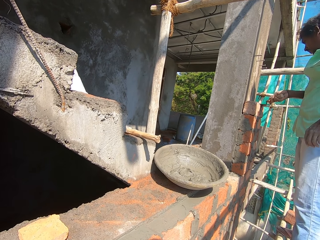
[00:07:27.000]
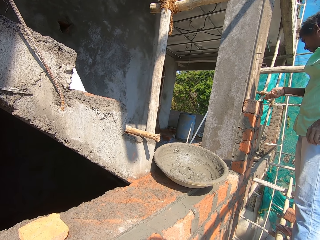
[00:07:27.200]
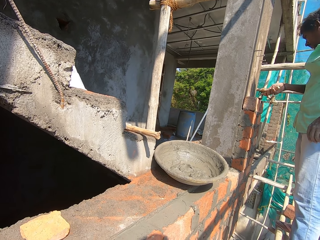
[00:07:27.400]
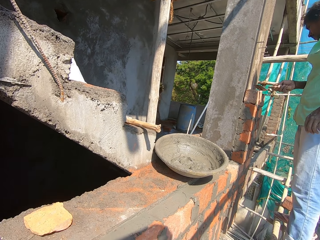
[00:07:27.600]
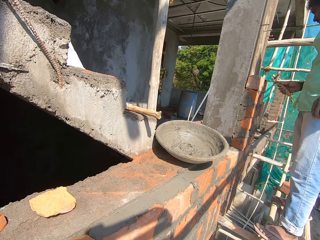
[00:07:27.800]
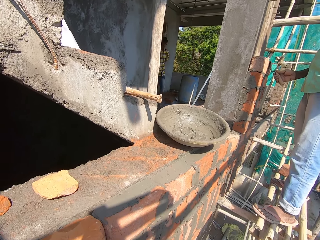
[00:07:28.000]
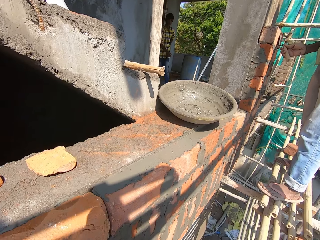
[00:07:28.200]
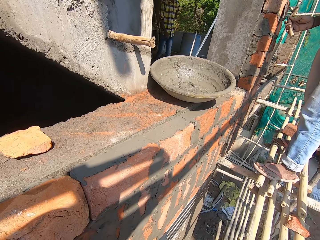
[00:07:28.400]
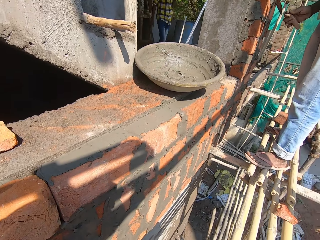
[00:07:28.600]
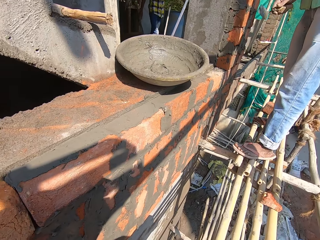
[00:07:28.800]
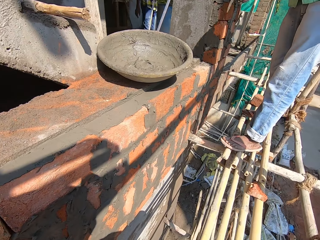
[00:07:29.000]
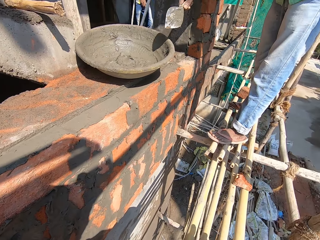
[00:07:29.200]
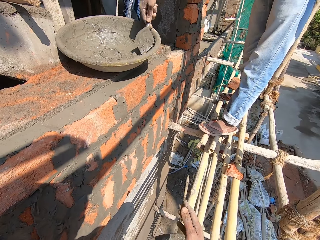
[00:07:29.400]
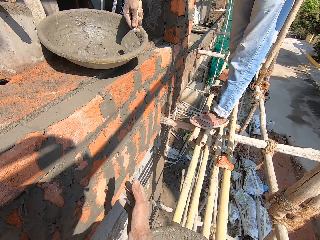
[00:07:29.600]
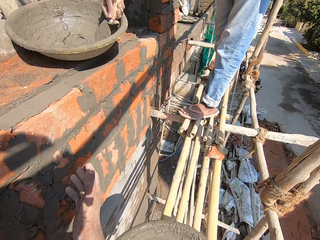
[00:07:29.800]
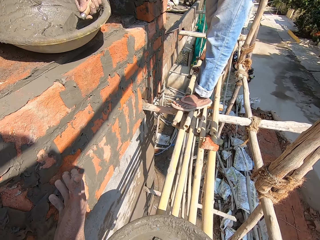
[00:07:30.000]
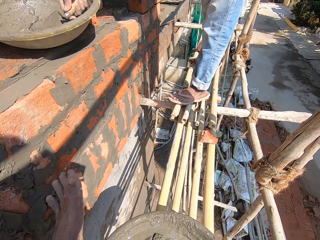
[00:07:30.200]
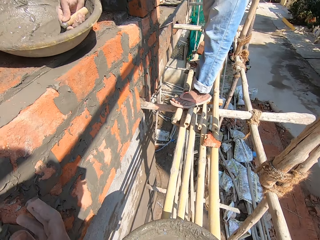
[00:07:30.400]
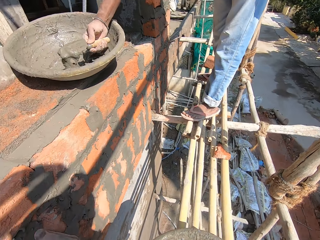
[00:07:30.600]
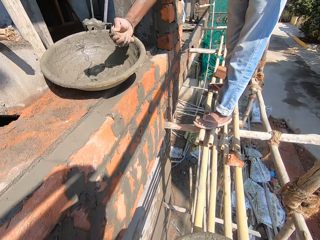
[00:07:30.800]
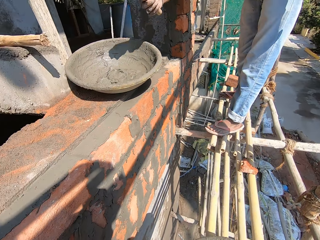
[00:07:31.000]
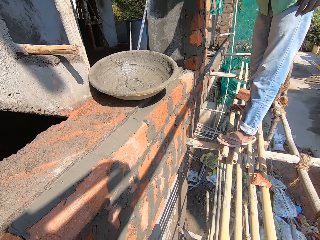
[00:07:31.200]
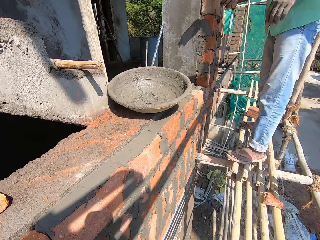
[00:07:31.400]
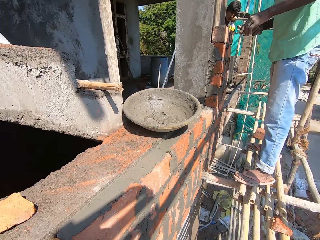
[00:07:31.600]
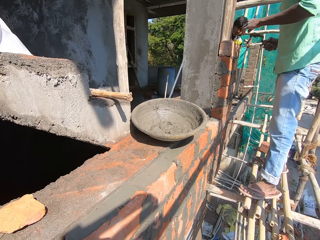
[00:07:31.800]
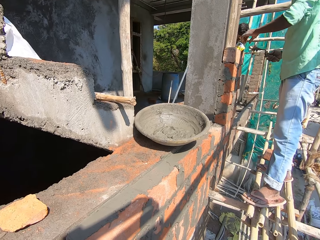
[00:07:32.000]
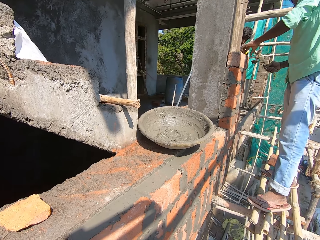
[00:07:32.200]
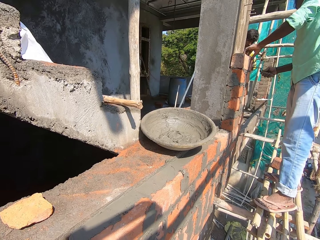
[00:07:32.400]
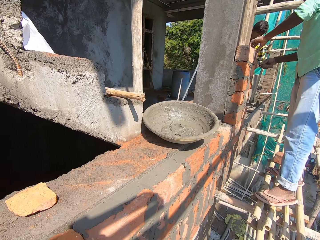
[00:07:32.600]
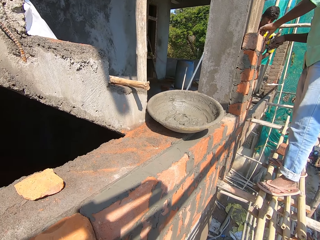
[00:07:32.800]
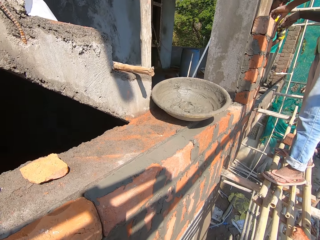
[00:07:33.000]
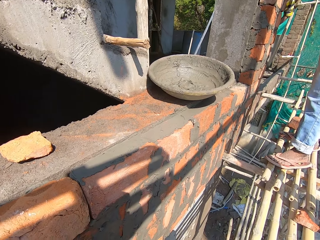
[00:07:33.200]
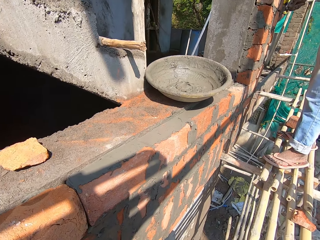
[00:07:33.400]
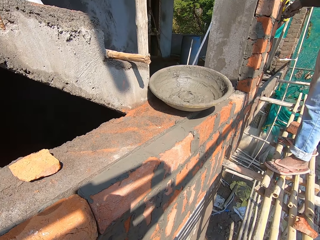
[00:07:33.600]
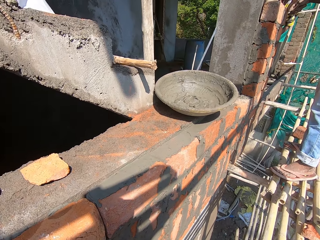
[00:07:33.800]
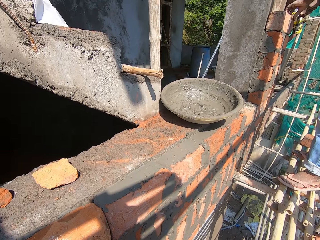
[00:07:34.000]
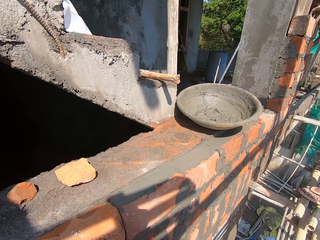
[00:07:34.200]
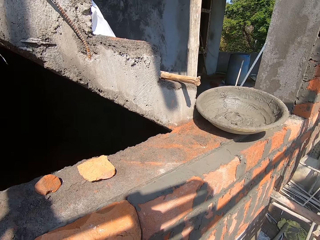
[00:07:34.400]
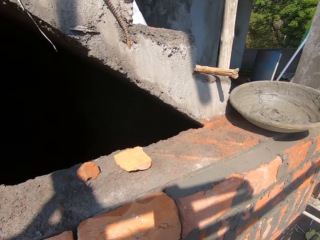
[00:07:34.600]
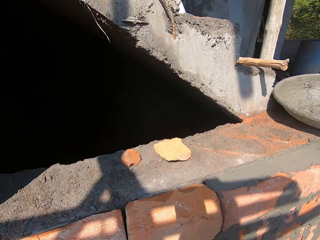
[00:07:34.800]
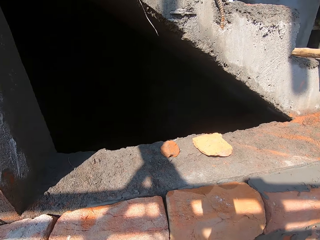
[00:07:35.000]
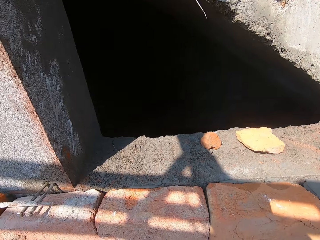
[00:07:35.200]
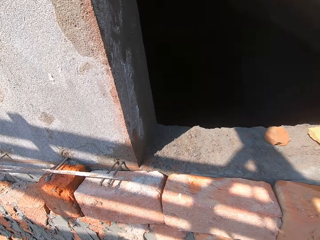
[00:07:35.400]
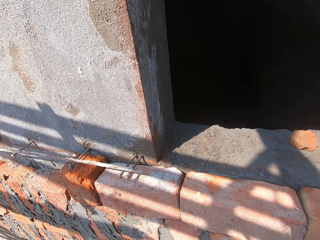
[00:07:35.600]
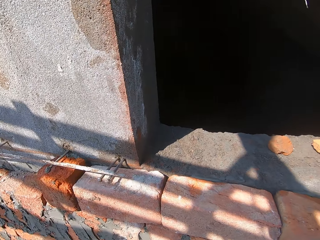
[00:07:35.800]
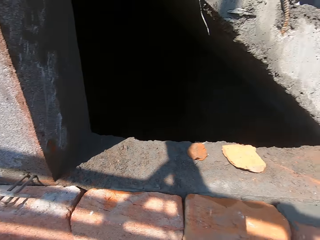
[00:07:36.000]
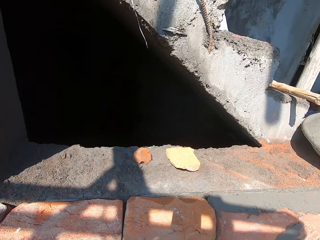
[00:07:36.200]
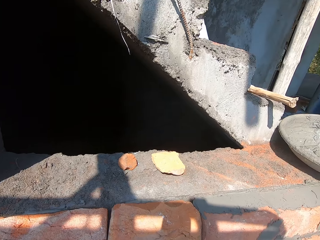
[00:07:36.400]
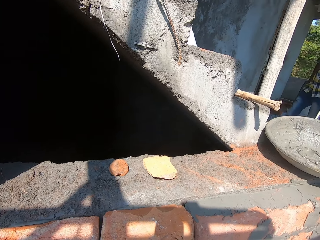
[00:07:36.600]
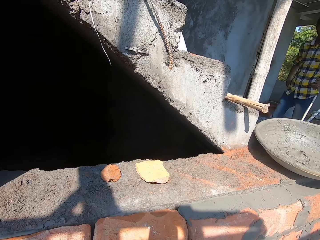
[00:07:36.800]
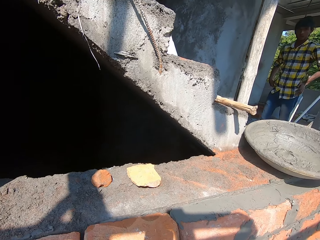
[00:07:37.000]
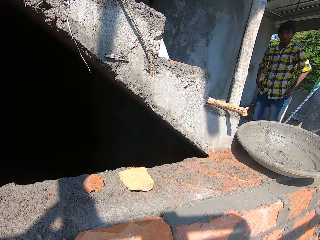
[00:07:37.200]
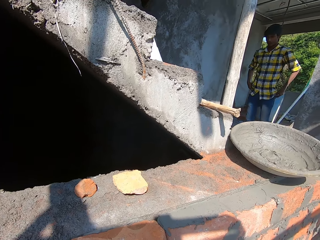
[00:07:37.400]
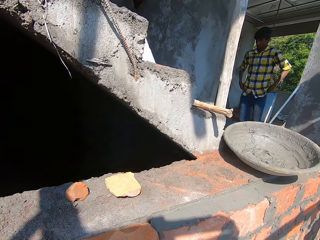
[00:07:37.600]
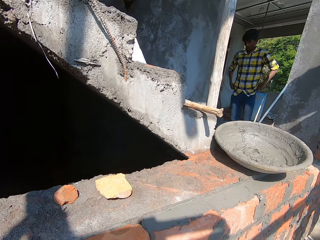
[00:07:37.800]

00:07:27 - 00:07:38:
The man scoops mortar from the bowl with the trowel in his right hand. The man places his left hand on the brick on the wall. The man rubs the mortar on the wall with the trowel in his right hand. The camera wearer stares around.

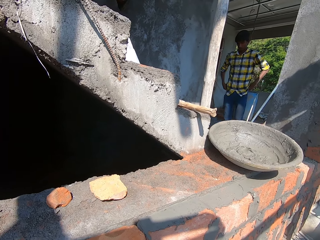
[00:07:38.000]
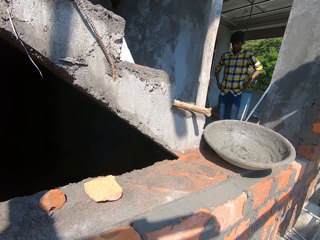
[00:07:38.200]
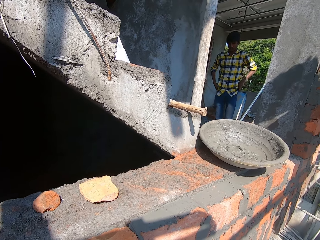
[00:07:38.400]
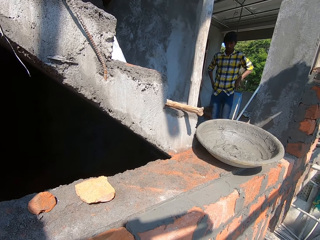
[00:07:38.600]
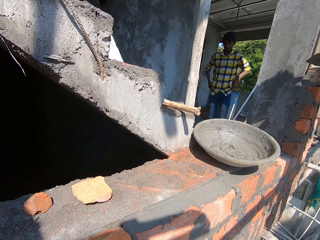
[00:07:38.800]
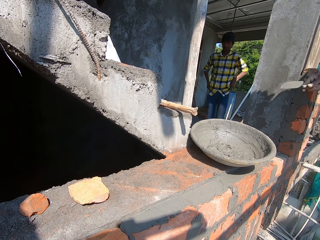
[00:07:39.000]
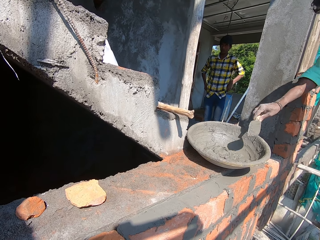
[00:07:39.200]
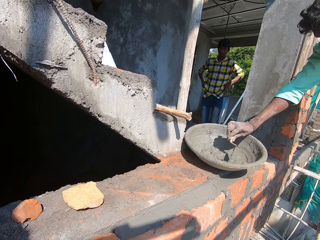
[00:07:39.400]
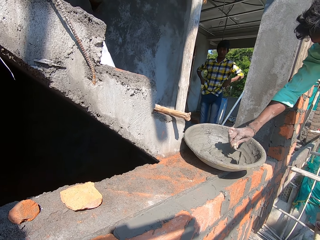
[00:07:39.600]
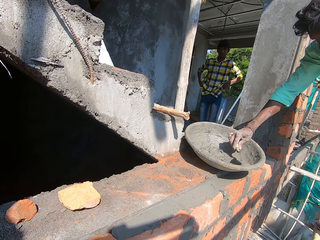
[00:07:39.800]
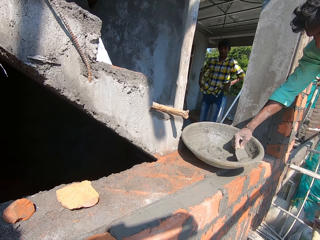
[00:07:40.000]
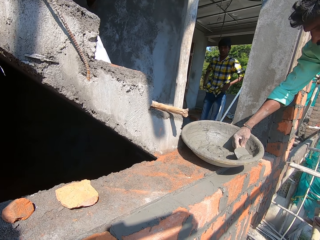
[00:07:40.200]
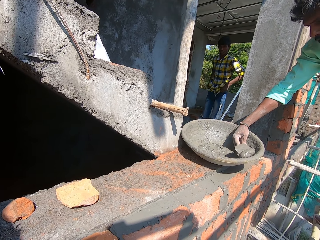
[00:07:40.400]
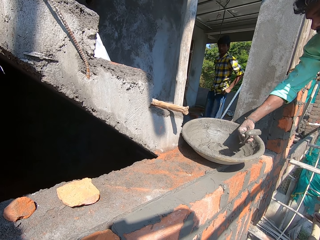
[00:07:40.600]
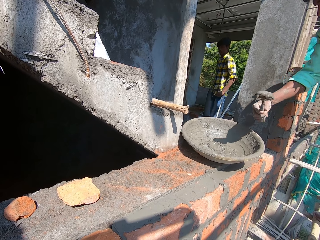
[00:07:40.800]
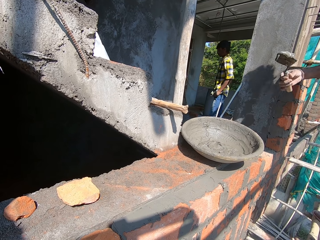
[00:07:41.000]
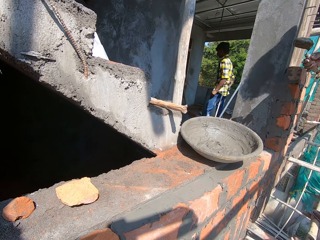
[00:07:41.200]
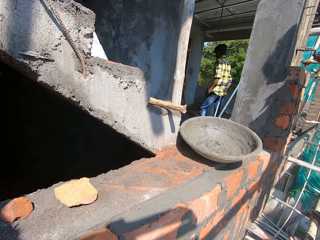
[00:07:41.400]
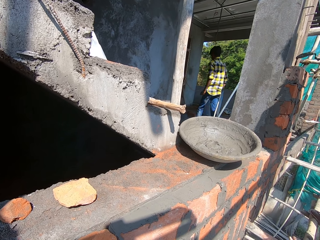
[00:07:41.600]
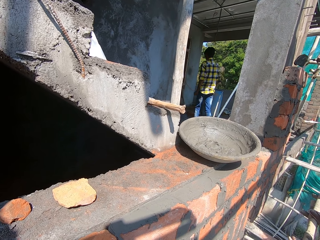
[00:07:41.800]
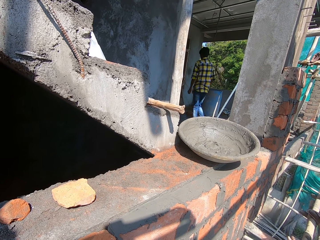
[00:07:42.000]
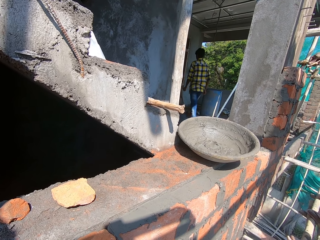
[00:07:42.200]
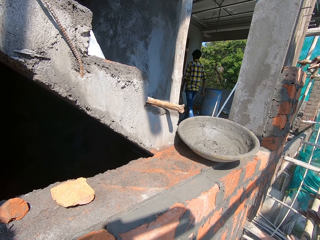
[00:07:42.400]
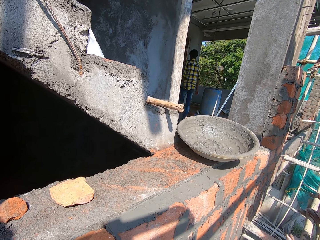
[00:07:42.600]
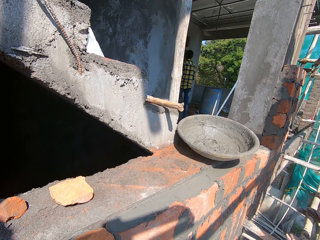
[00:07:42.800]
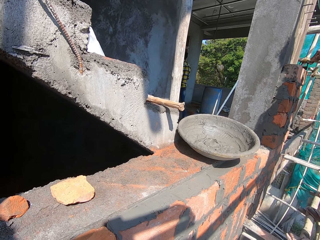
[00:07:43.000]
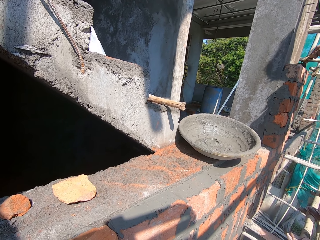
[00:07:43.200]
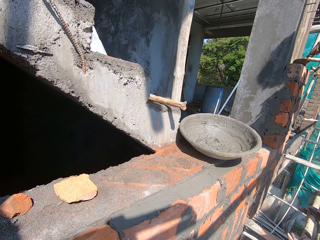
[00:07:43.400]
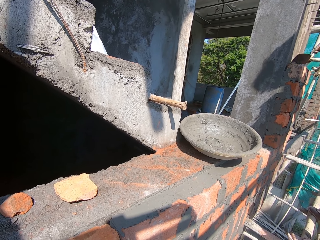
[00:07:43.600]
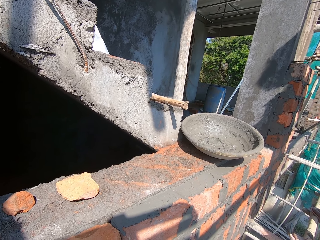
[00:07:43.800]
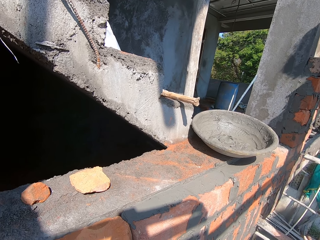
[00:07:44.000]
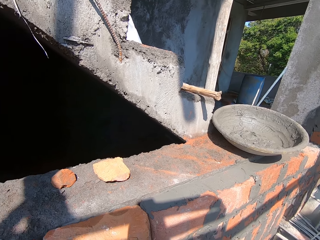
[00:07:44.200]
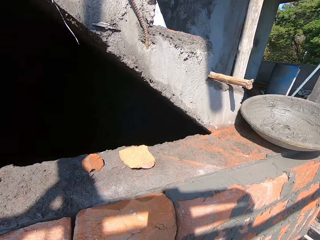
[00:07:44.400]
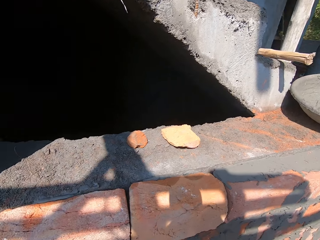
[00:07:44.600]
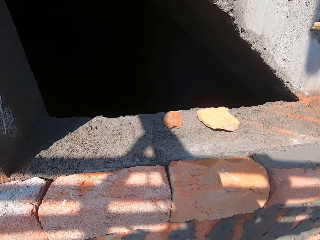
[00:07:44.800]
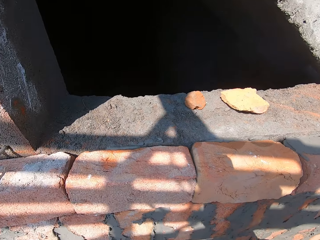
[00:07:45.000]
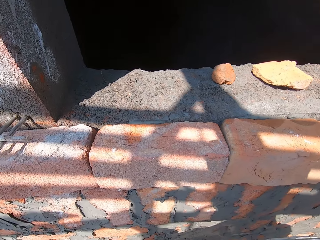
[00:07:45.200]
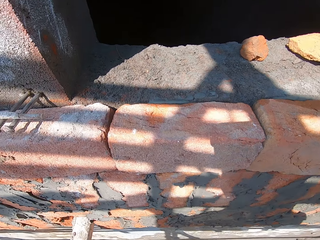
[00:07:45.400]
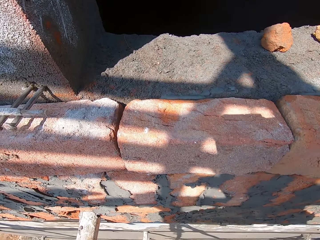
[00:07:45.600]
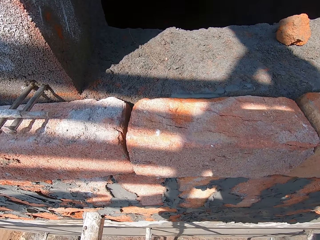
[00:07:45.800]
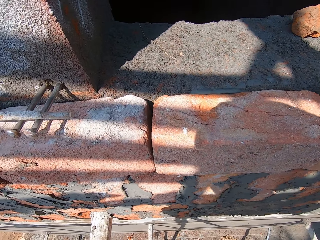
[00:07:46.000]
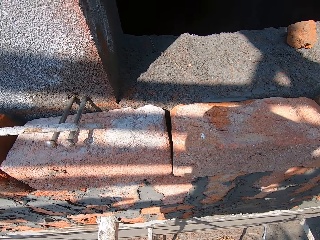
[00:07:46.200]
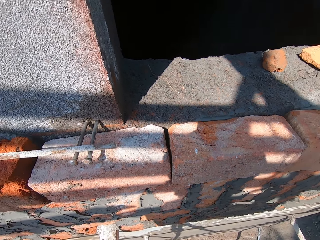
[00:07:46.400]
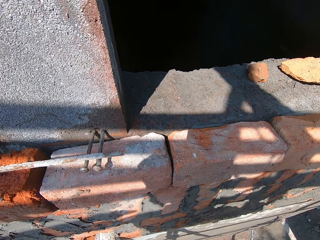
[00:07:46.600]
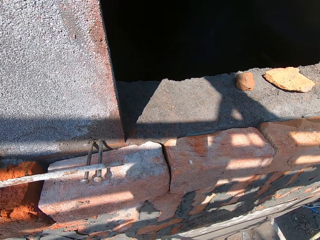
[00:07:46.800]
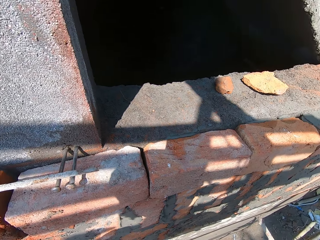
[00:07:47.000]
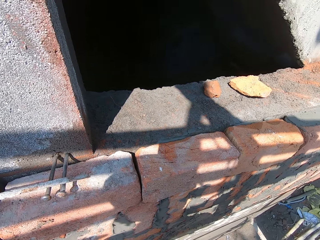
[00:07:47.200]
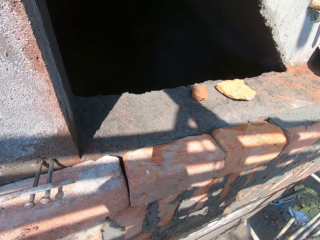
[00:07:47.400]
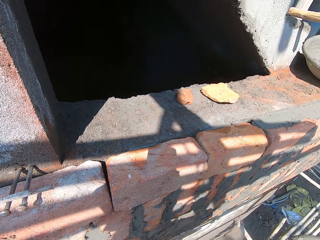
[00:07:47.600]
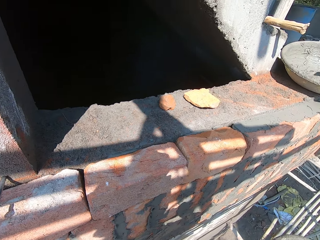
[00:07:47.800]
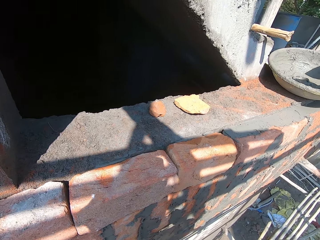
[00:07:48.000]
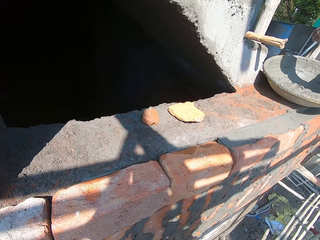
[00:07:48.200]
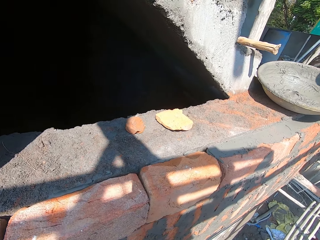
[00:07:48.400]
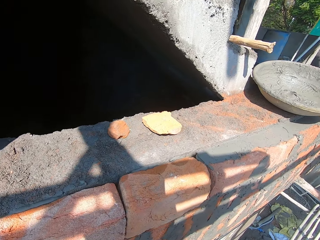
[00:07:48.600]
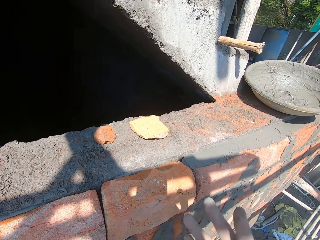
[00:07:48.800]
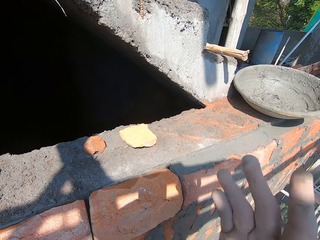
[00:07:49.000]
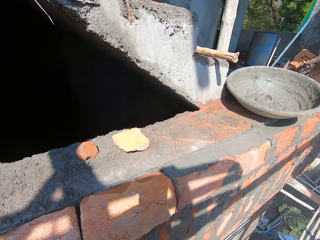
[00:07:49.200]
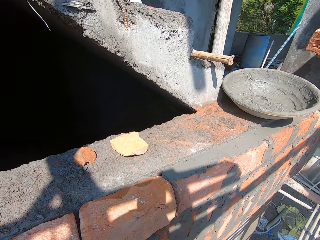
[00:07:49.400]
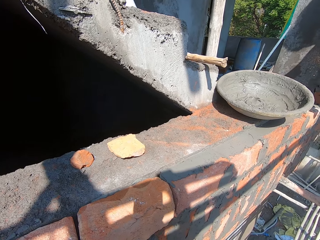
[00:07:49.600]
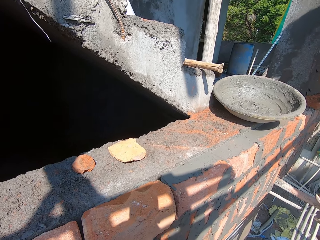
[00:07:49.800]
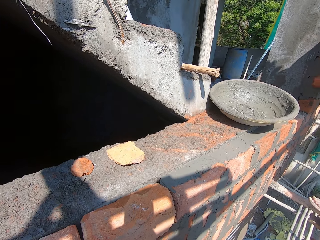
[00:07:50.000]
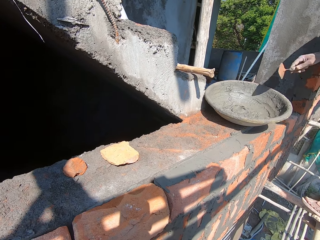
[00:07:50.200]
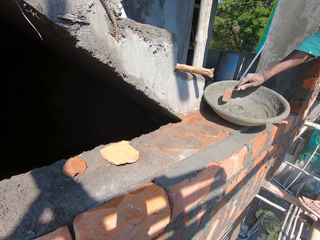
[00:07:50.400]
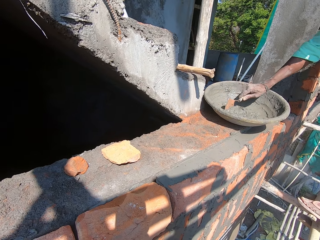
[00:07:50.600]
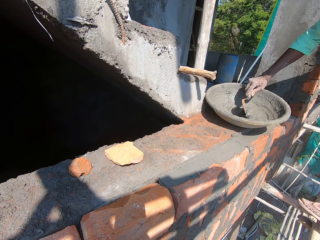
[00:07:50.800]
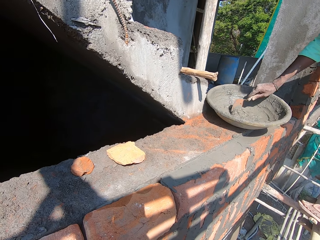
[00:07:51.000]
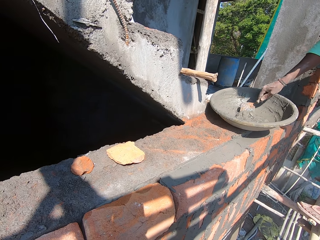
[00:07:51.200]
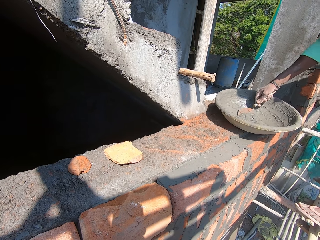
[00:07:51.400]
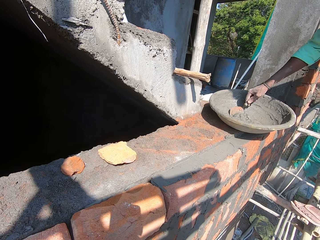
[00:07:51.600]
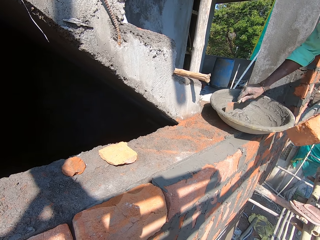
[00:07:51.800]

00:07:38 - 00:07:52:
The man scoops mortar from the bowl with the trowel in his right hand. The man rubs the mortar on the wall with the trowel in his right hand. The man picks a brick close to the staircase with his left hand. The man mixes the mortar in the bowl with the trowel in his right hand.
